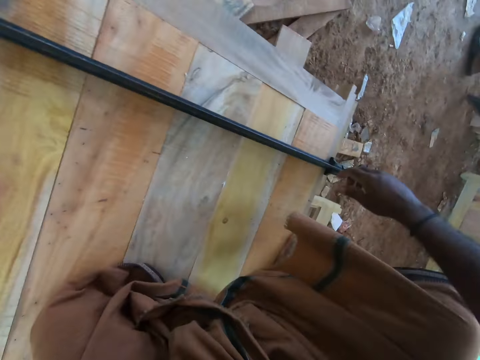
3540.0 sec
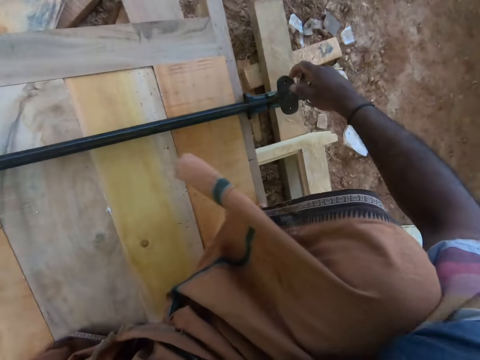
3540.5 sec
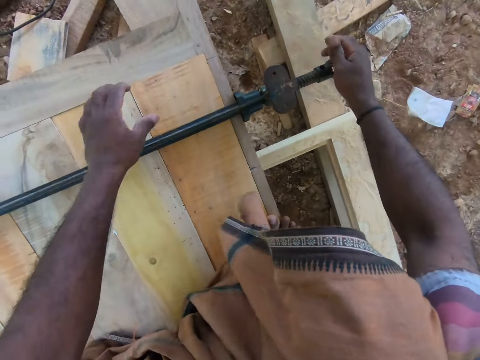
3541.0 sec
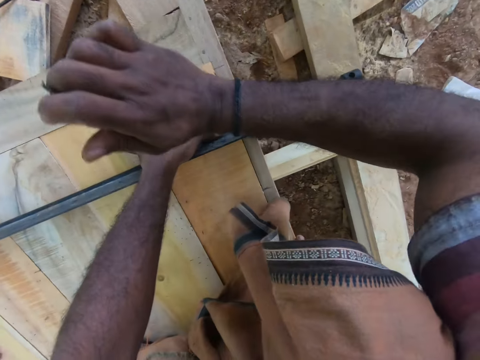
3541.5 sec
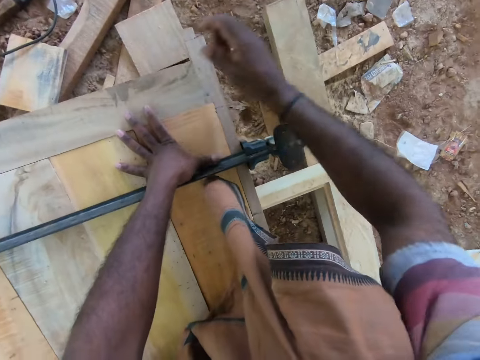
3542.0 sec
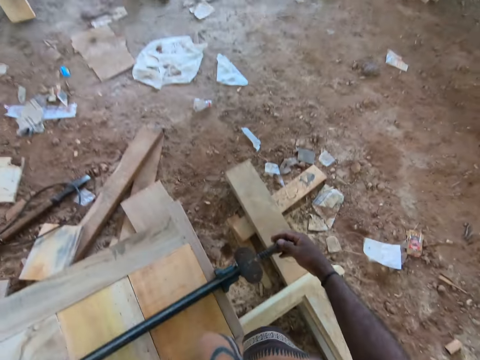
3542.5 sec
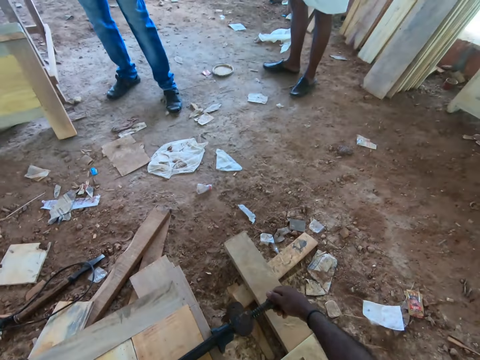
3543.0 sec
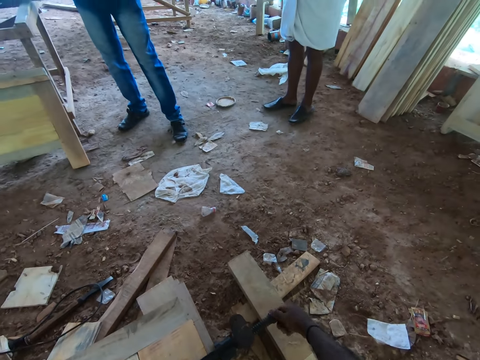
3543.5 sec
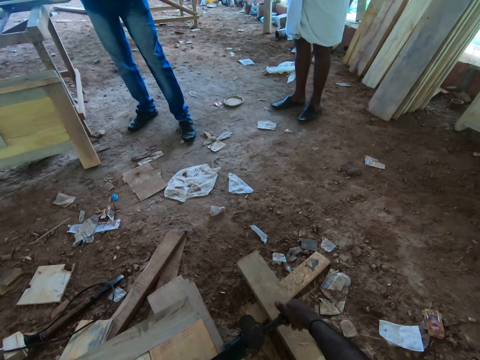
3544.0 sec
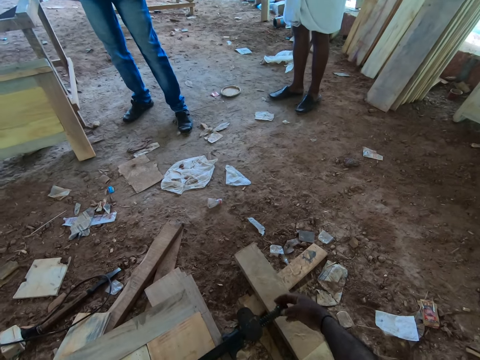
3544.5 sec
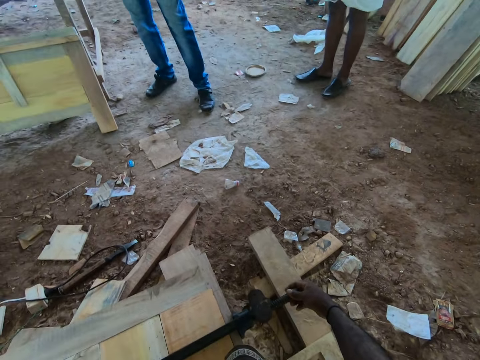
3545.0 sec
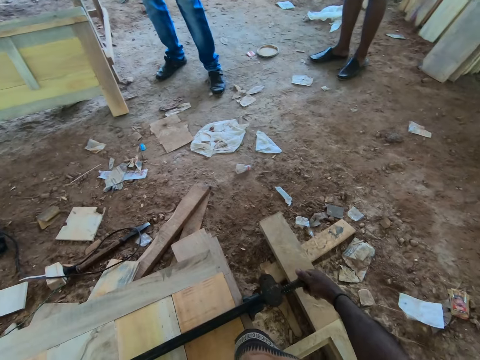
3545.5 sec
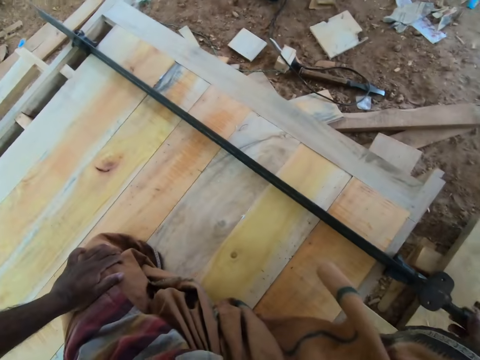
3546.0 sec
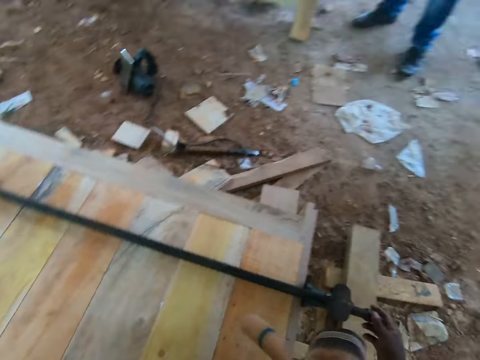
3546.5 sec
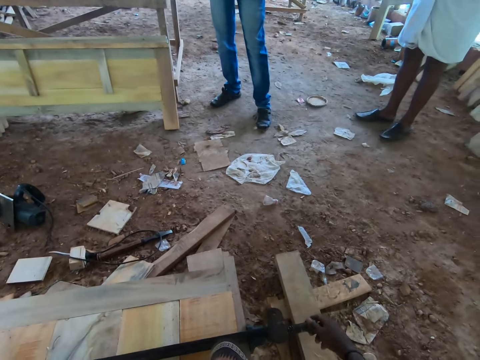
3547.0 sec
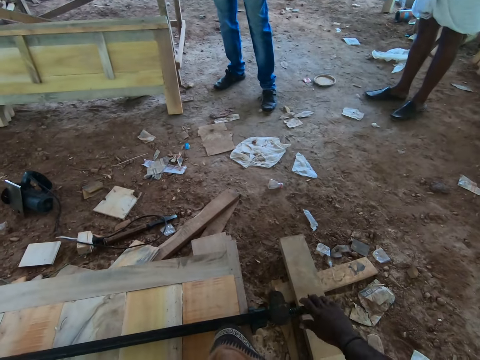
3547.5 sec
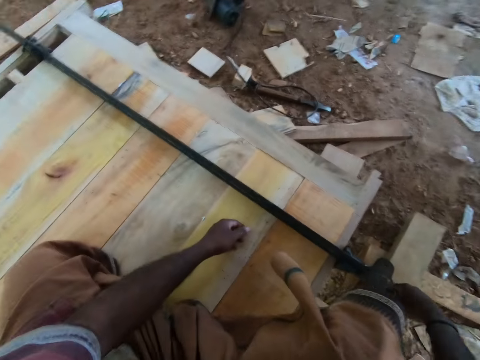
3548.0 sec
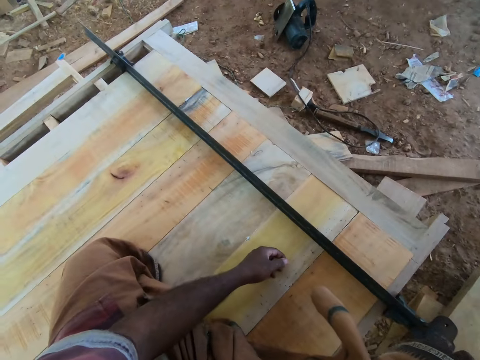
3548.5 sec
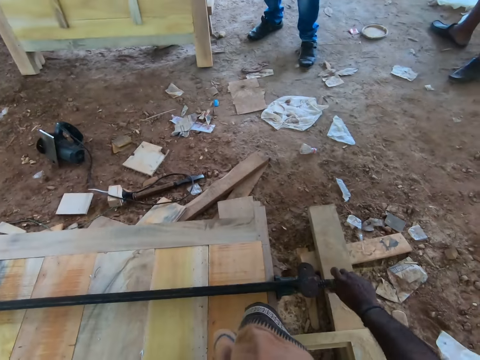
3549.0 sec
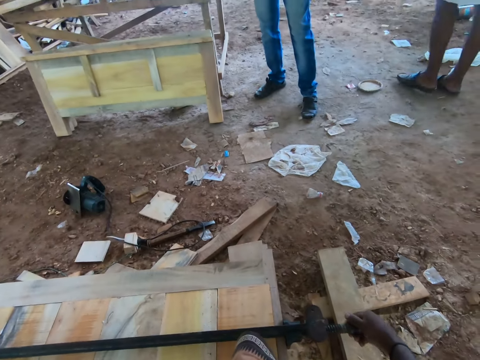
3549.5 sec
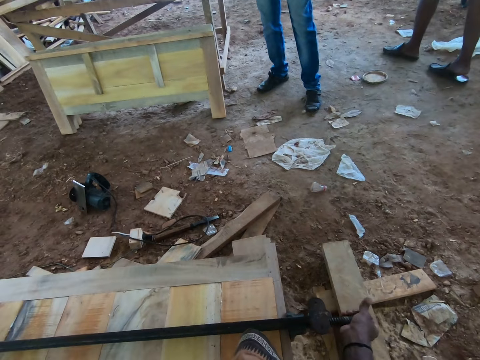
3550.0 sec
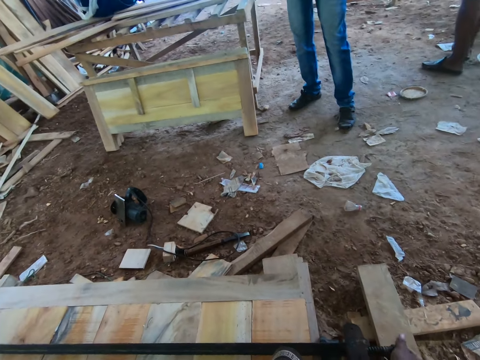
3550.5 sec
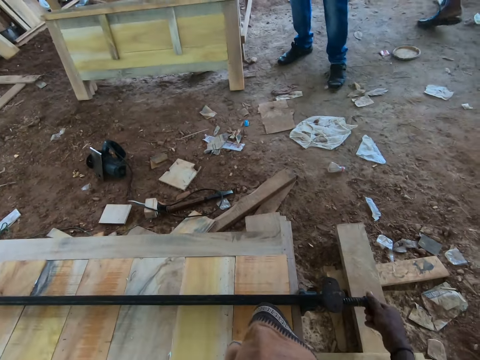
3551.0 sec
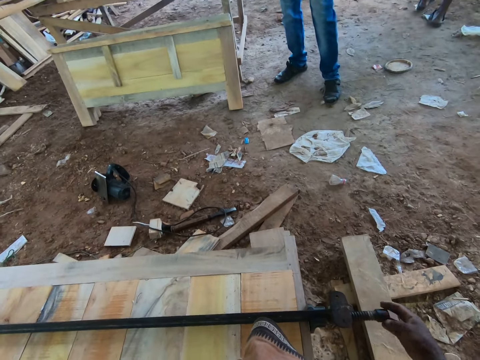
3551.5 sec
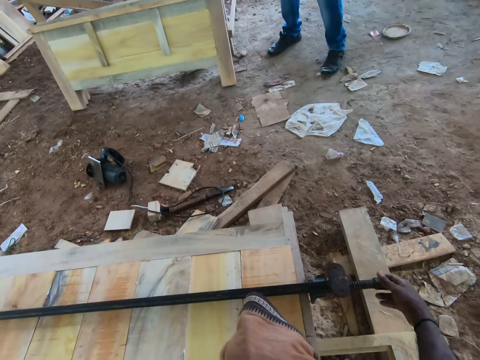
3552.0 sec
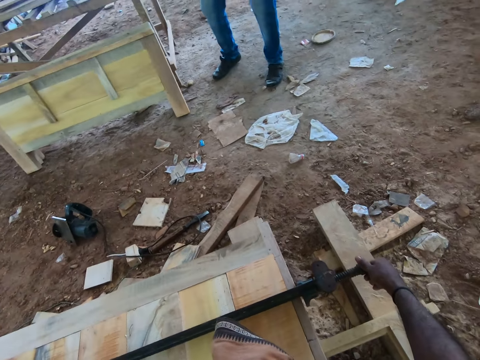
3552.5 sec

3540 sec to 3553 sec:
The camera wearer hits the woodwork with both hands. He adjusts the clamp on the woodwork with his right hand. He places his left hand on his lap. He places his left hand on the woodwork.

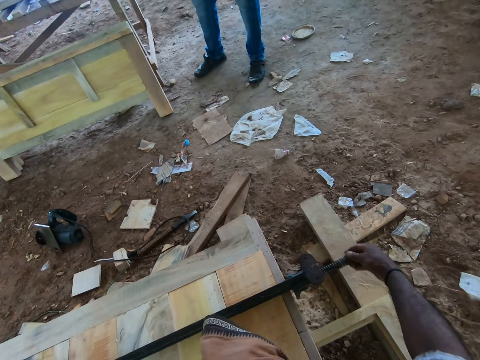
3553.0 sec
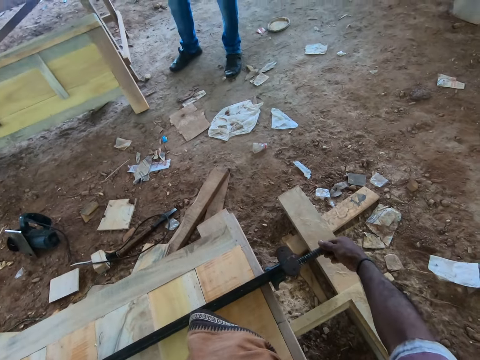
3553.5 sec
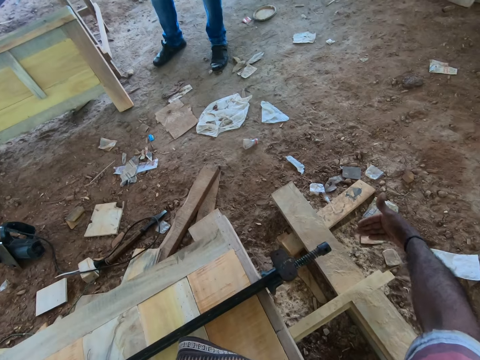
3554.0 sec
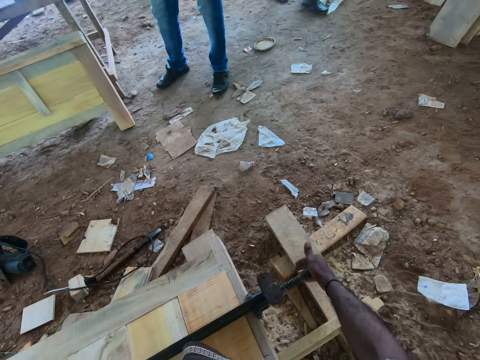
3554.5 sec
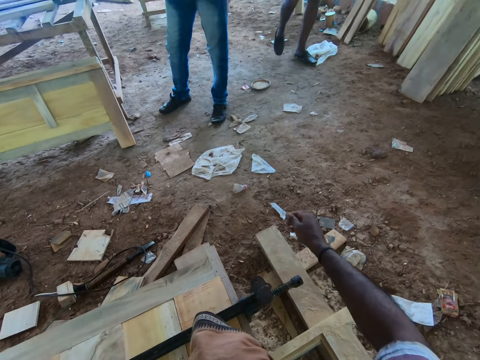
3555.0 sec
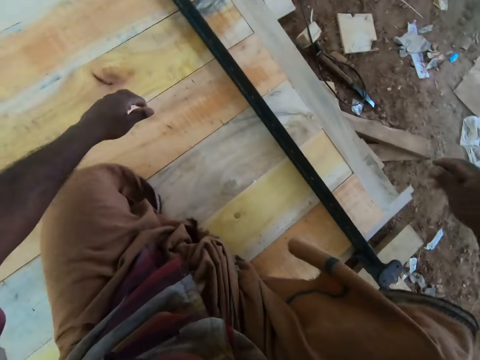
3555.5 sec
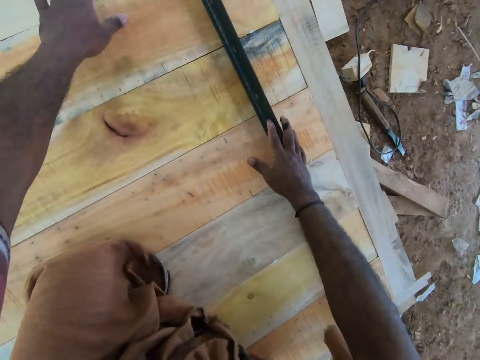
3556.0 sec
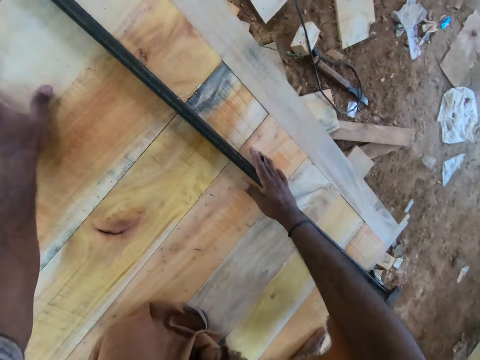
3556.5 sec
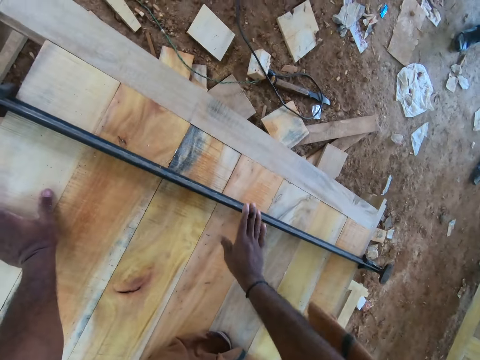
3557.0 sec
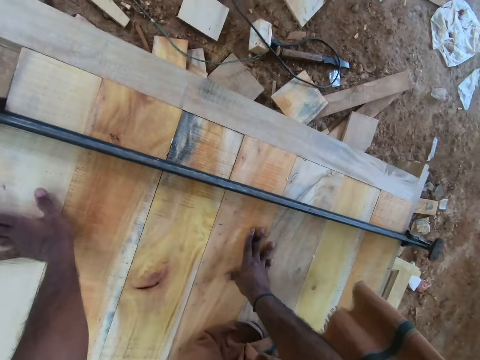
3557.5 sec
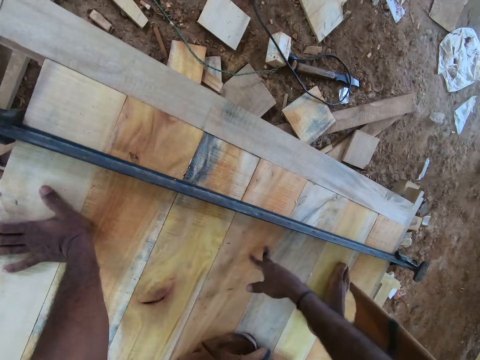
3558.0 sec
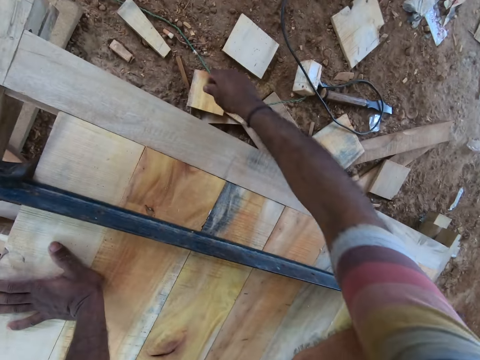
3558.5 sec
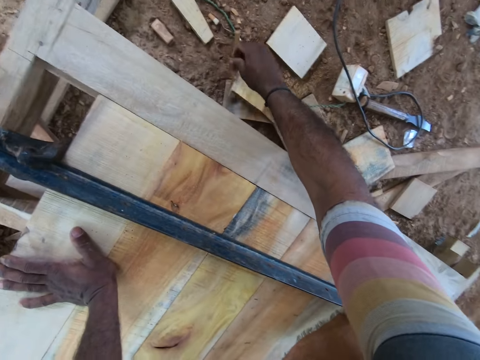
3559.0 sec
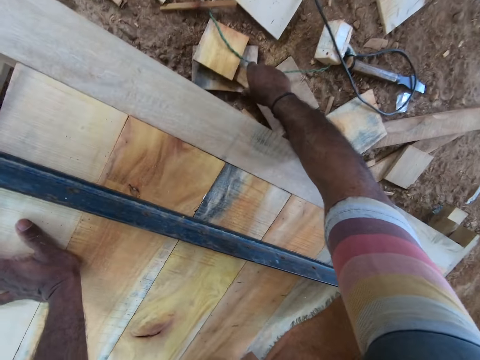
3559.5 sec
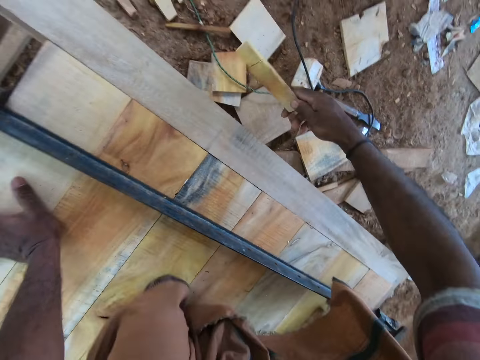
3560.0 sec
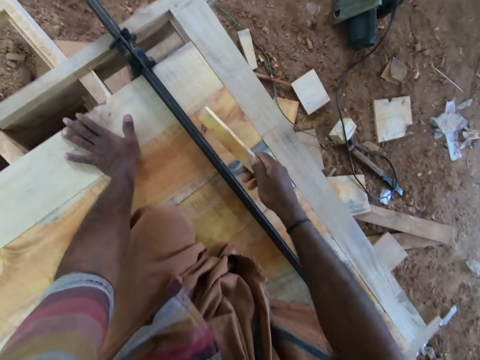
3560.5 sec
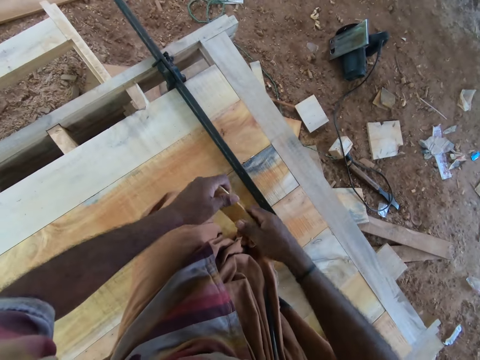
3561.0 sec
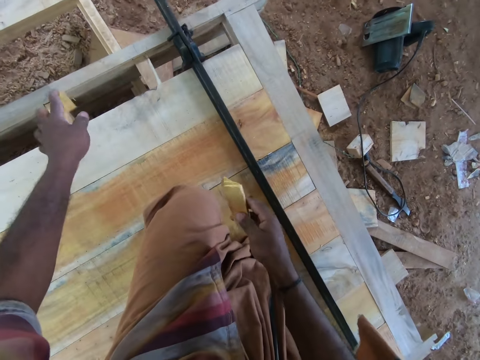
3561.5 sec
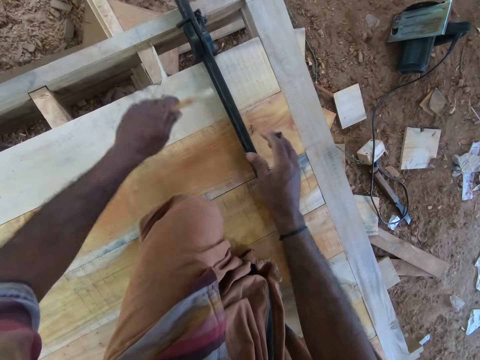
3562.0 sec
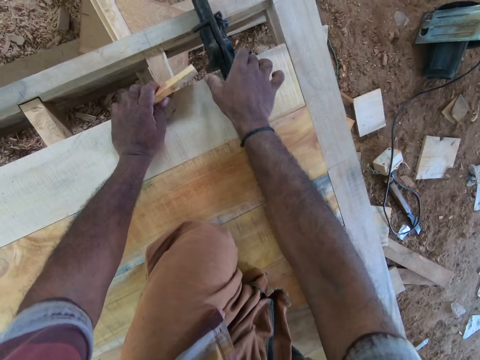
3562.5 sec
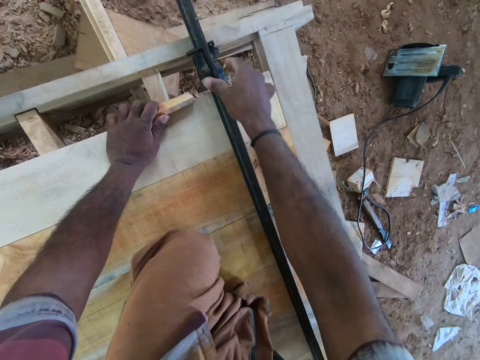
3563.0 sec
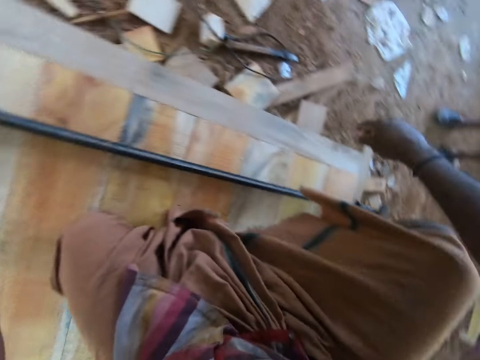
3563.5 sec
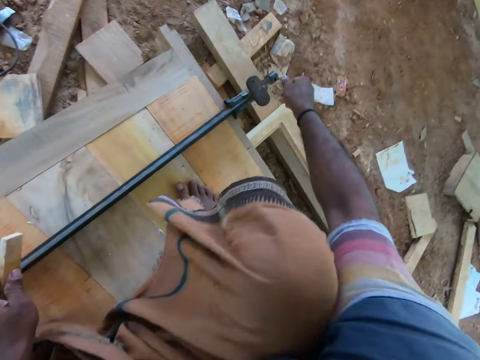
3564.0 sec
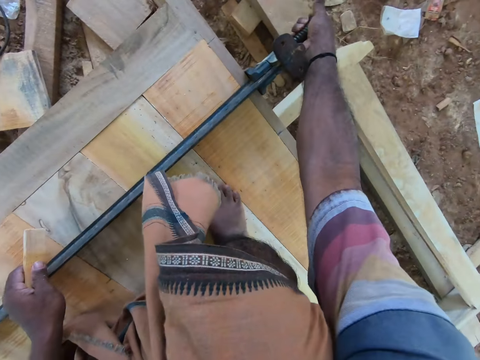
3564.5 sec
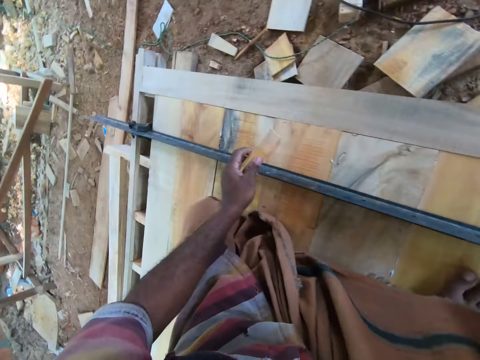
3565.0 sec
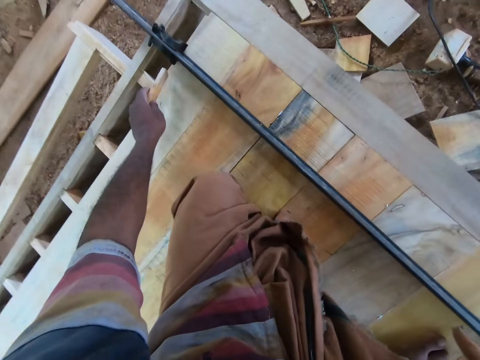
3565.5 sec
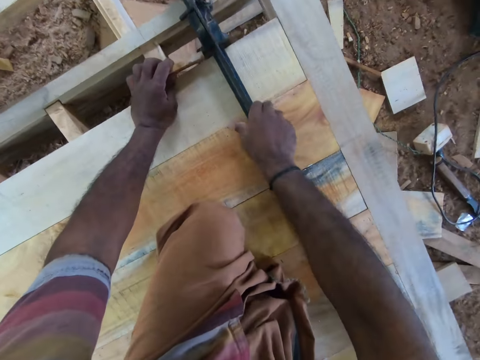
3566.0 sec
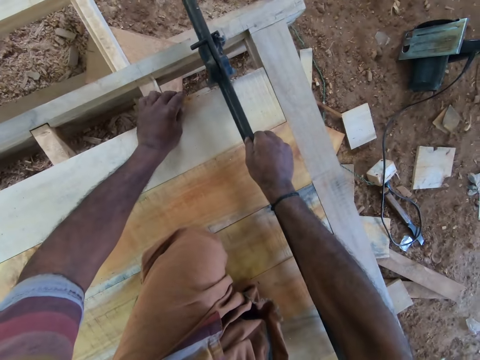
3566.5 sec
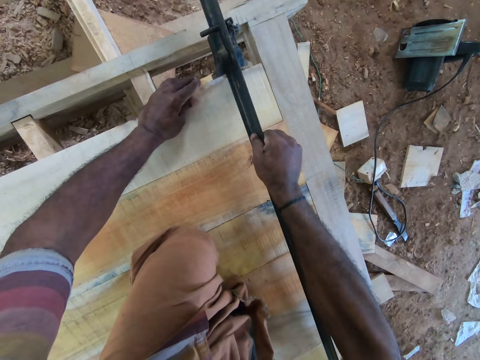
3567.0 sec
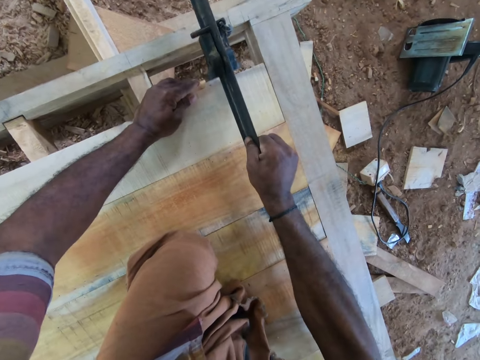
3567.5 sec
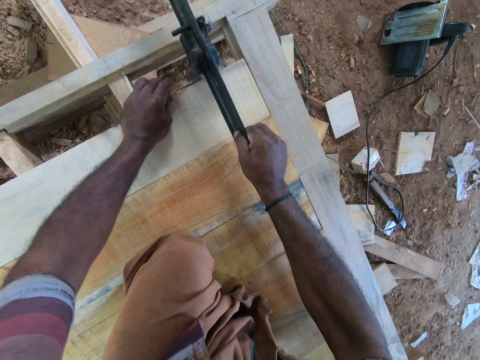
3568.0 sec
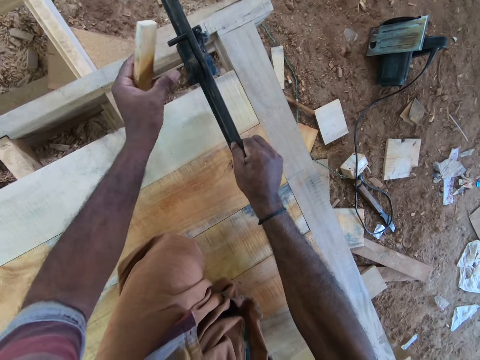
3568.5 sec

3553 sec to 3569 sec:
The camera wearer touches the clamp on the woodwork with his right hand. He places his right hand on the woodwork. He picks up an offcut from the ground with his right hand. He breaks the offcut with both hands. He throws the offcut on the ground with his left hand. He passes the offcut from his right hand to his left hand. He adjusts the clamp on the woodwork with his right hand. He fits the offcut in the clamp with his left hand. He adjusts the clamp on the woodwork with his right hand. He raises the clamp on the woodwork with his right hand. He fits the offcut in the clamp with his left hand.
